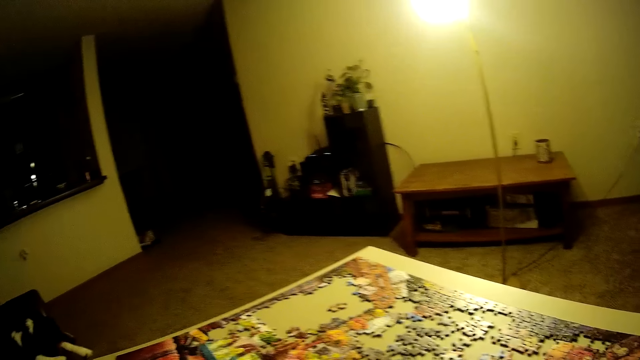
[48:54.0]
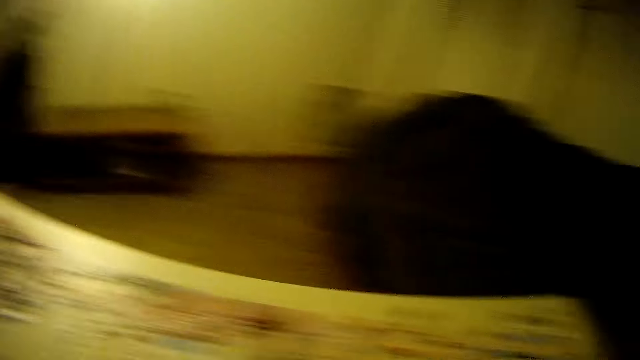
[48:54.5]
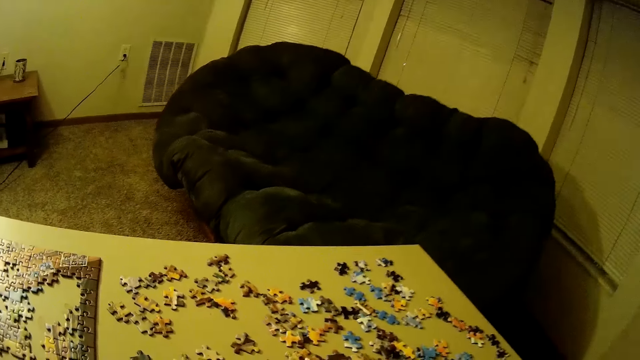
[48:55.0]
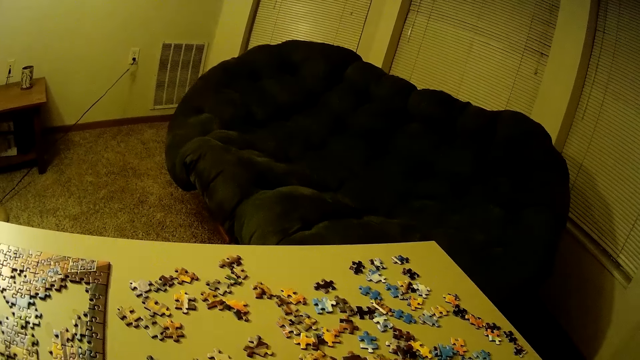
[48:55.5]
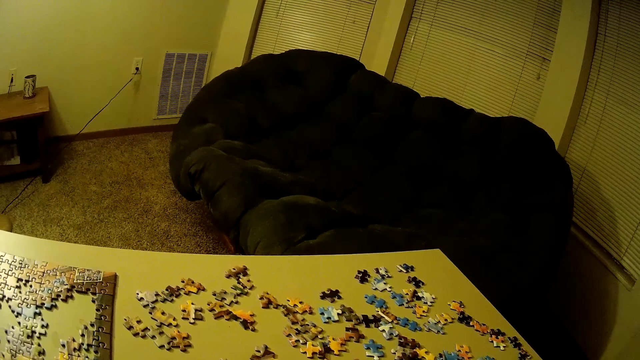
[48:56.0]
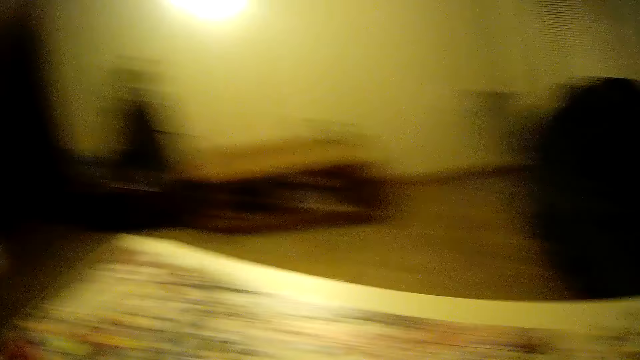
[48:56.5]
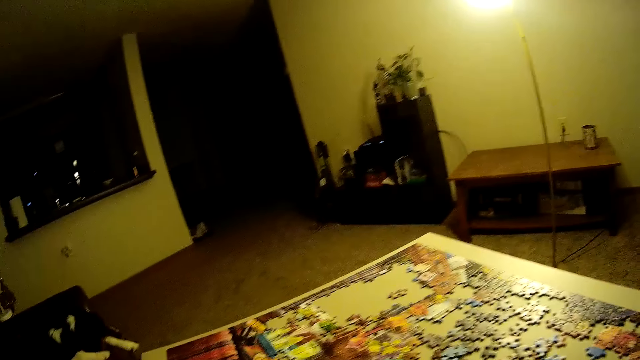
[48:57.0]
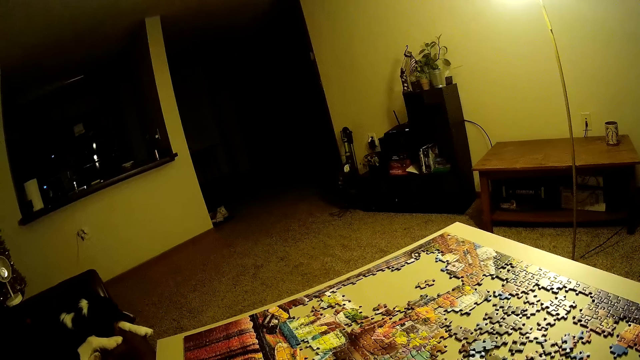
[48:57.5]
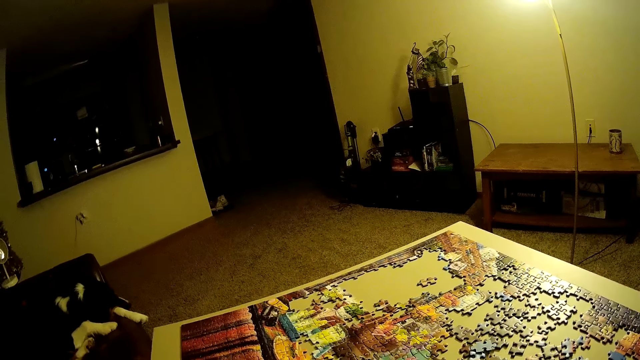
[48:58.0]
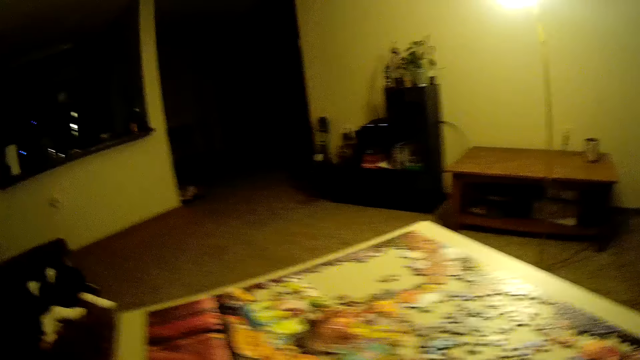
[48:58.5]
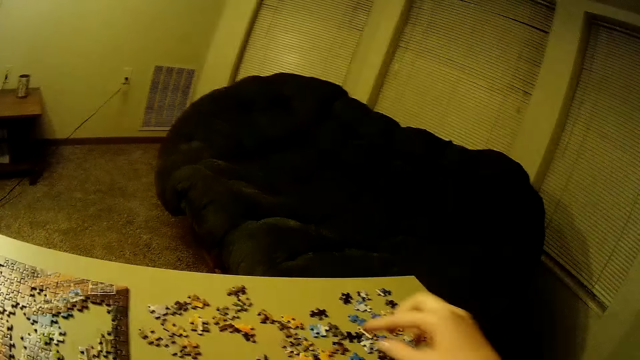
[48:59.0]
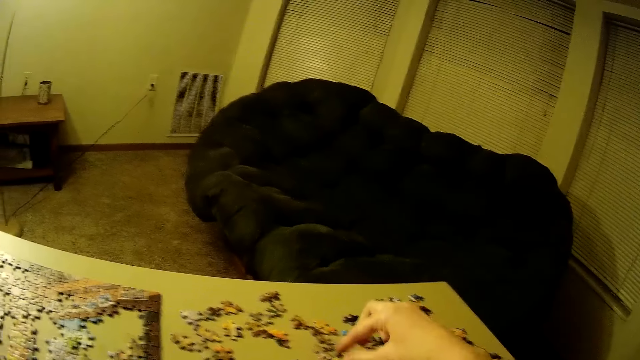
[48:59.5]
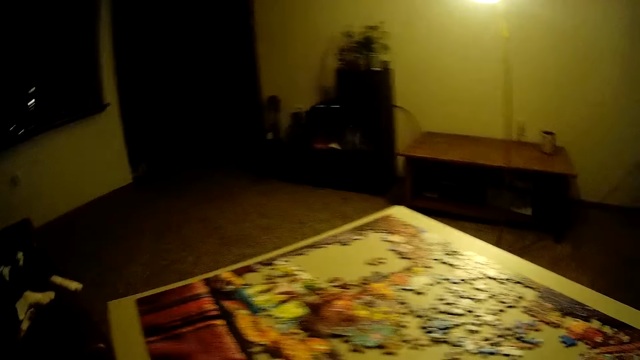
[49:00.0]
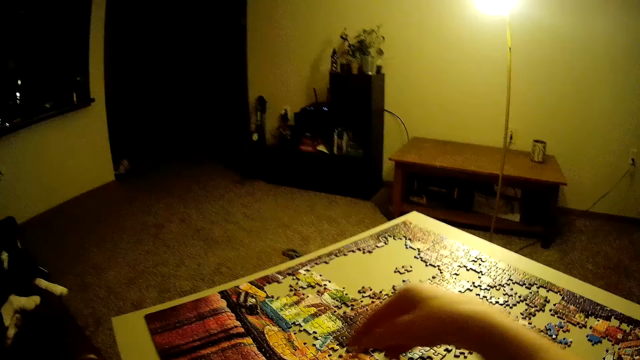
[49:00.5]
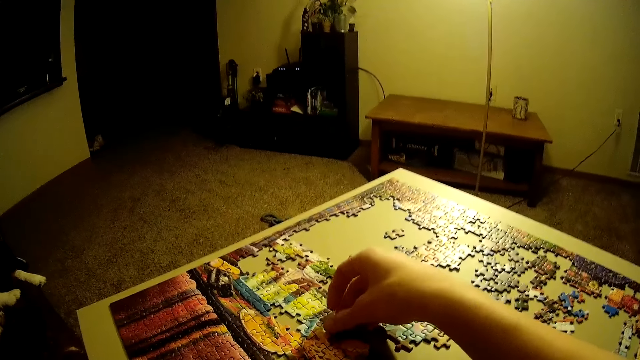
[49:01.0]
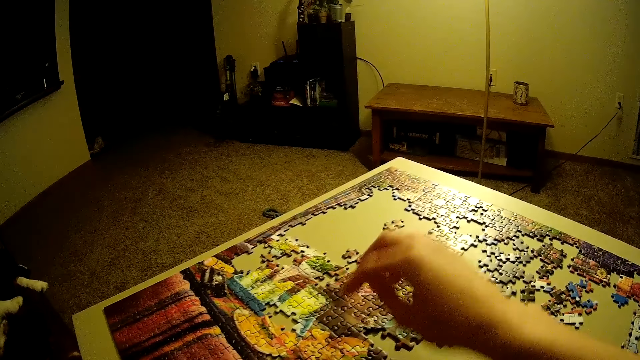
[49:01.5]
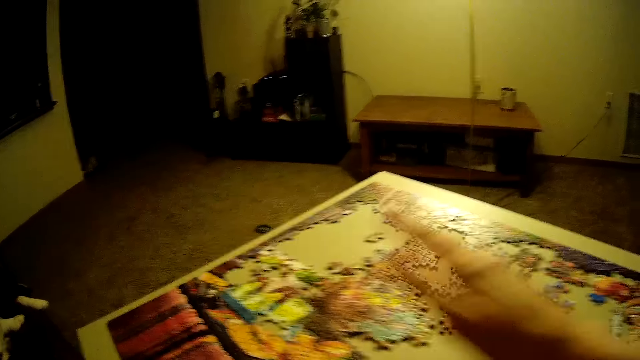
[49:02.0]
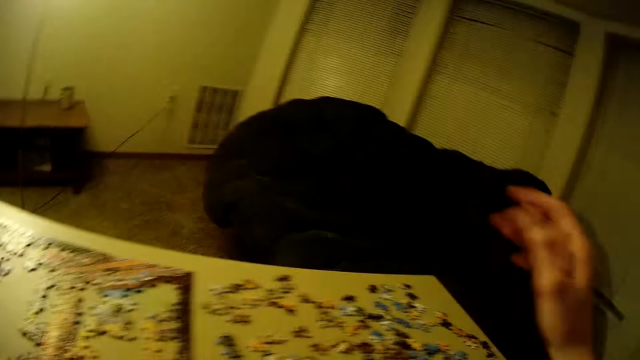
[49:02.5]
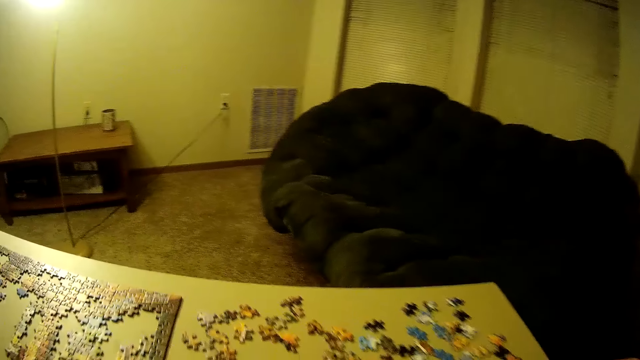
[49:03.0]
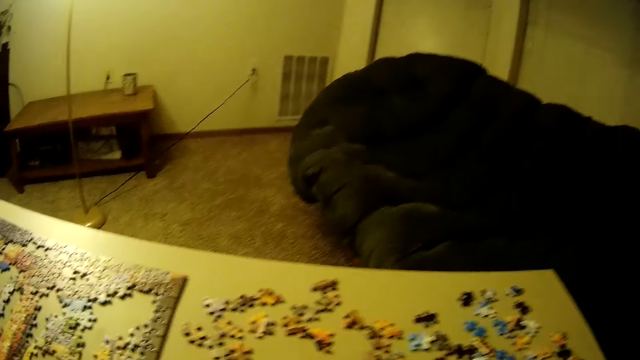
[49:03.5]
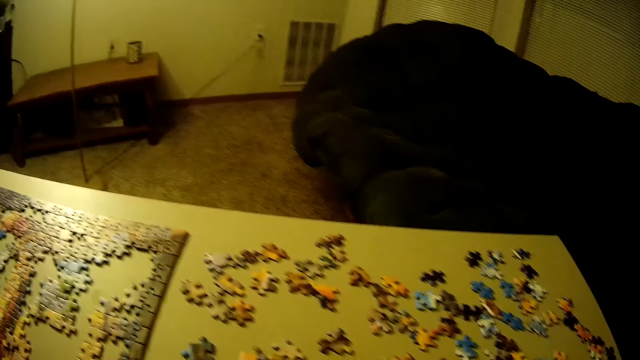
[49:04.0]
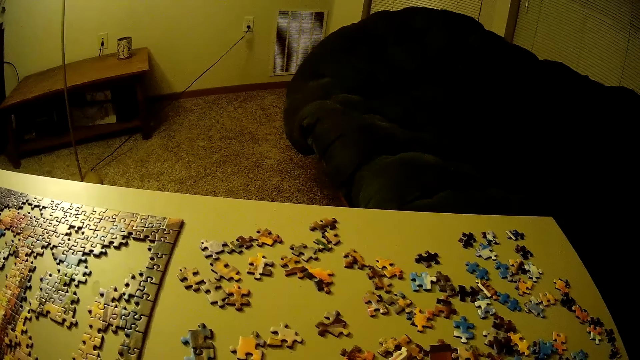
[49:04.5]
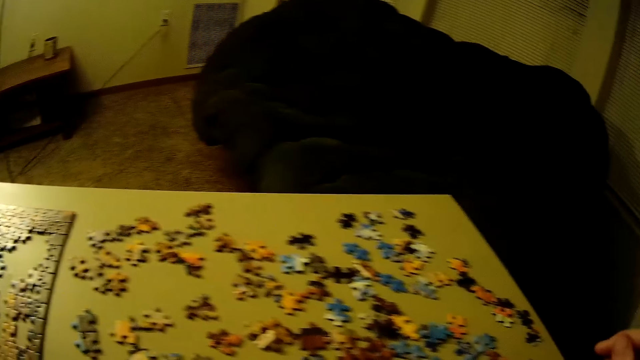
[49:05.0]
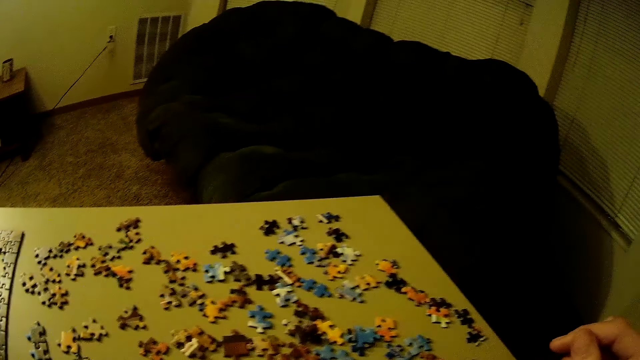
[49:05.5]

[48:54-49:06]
The camera wearer looks at the puzzle pieces. They look at the handicraft. They pick up another piece of puzzle on the table. They put the puzzle piece in the handicraft.

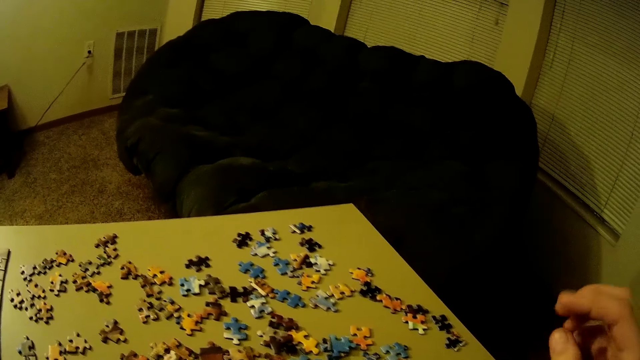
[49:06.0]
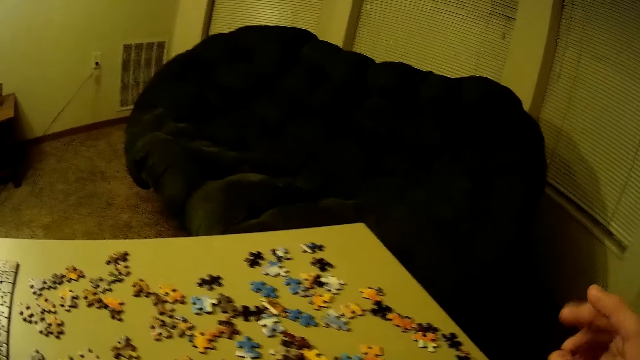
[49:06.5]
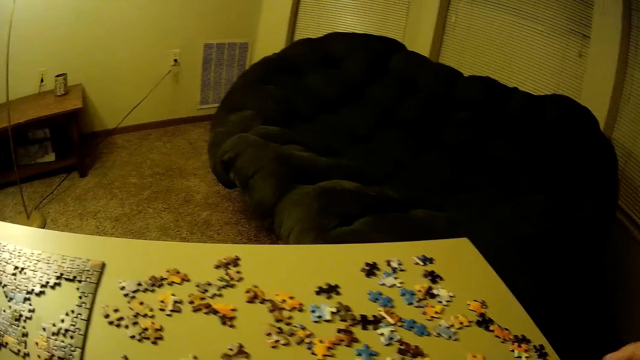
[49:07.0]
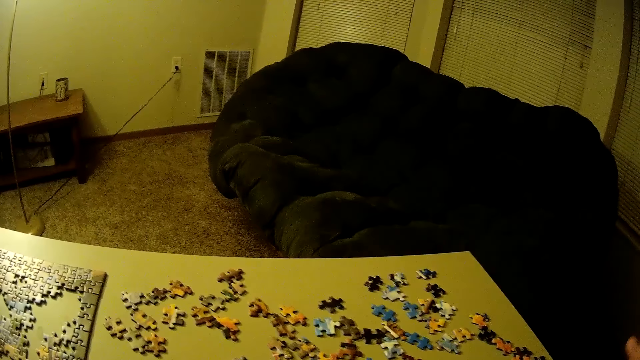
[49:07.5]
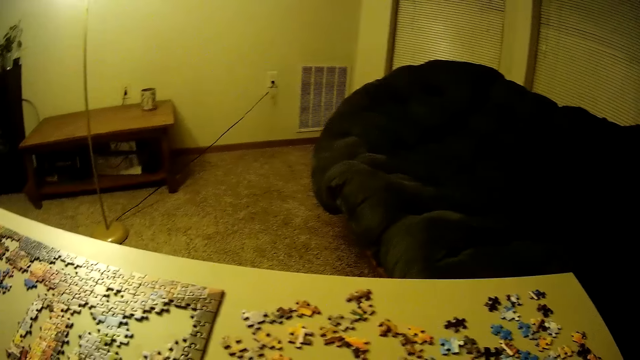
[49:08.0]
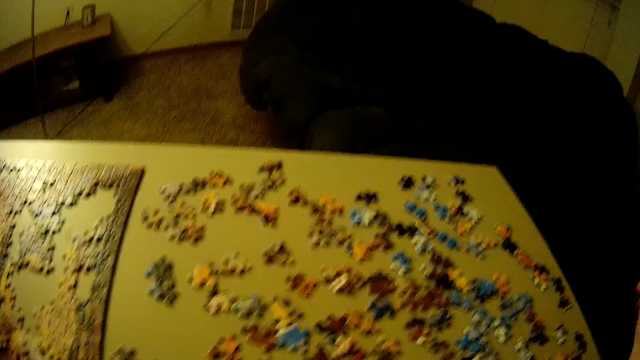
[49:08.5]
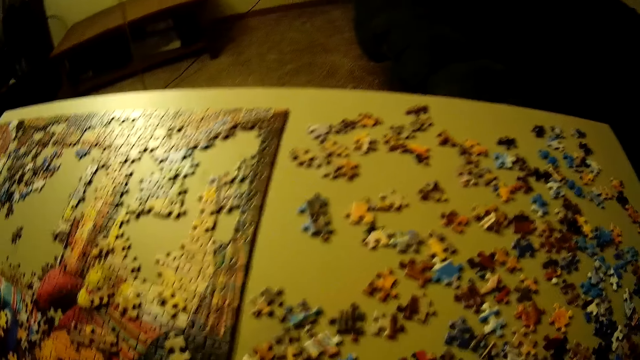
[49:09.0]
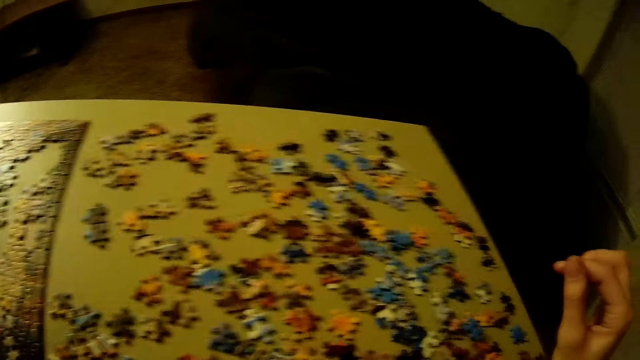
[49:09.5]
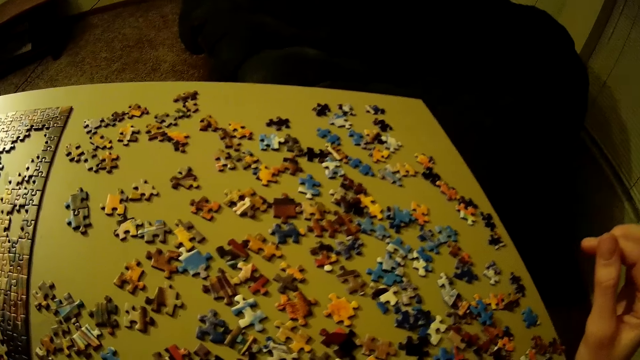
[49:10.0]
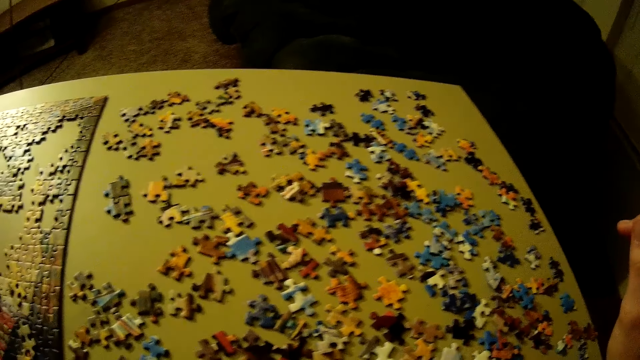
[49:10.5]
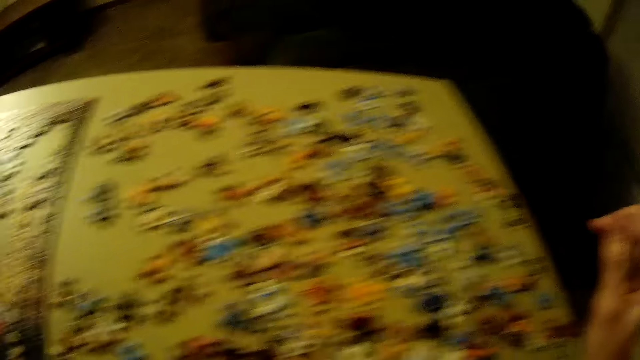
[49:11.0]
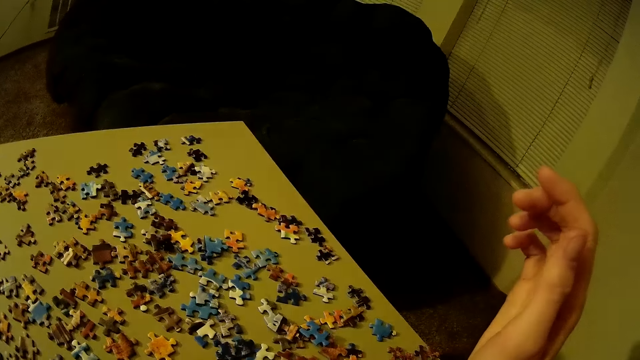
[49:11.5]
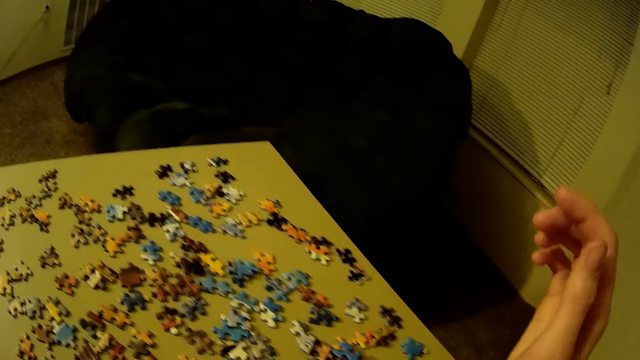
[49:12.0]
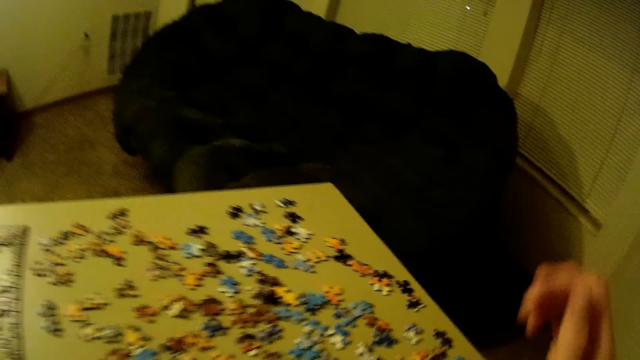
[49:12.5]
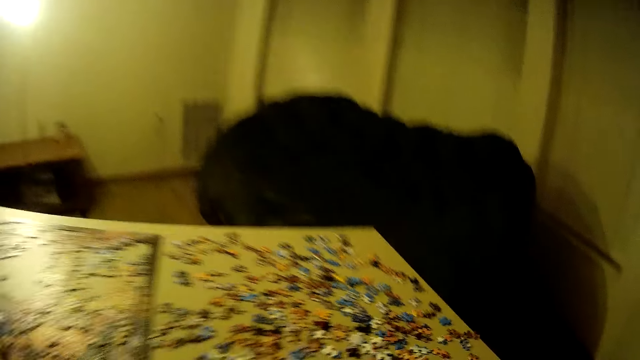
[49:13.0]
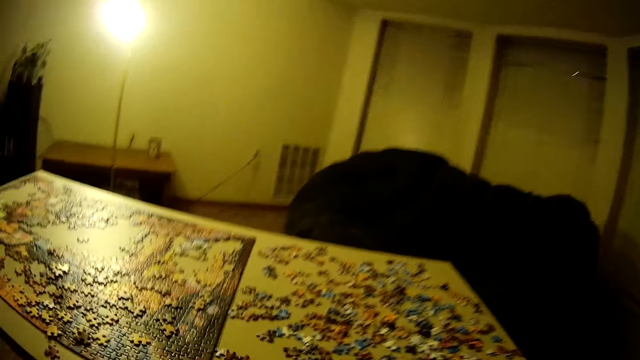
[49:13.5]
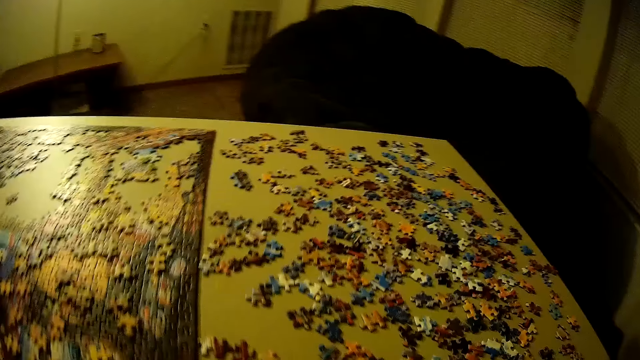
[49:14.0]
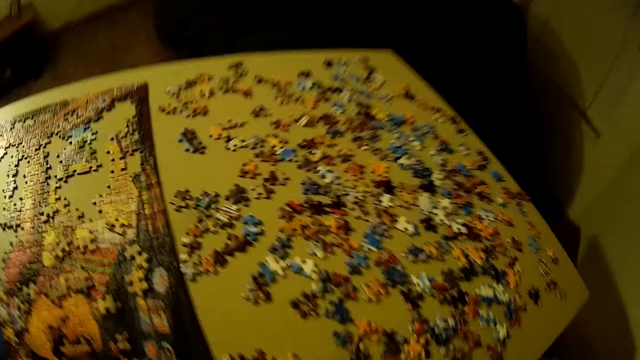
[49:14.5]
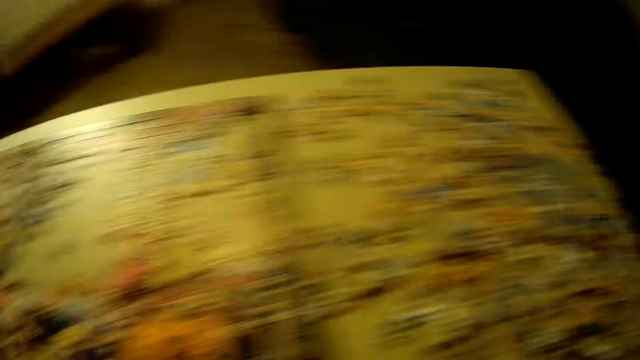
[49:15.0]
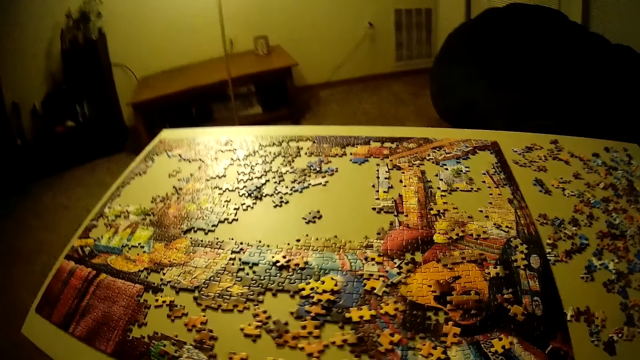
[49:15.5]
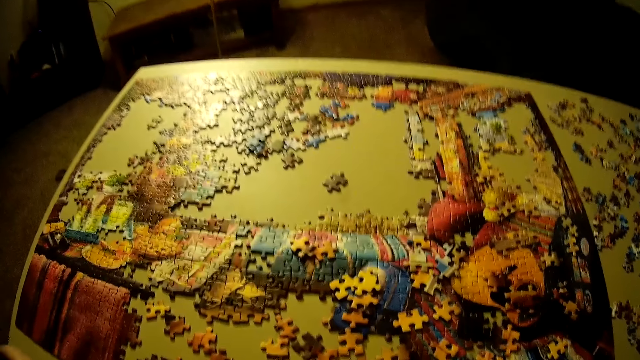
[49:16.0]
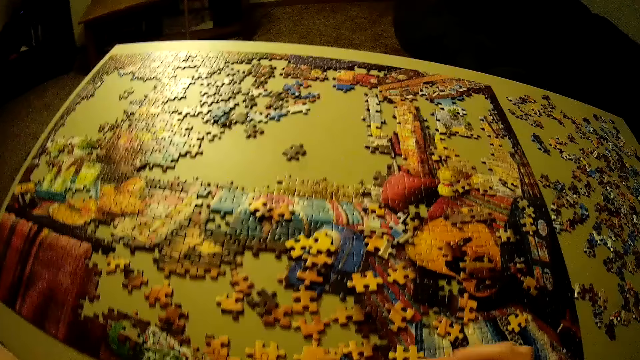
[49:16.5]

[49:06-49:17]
The camera wearer looks at the table.
